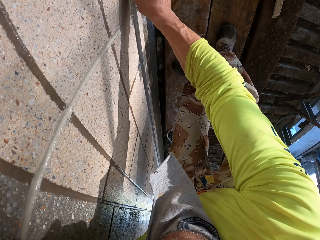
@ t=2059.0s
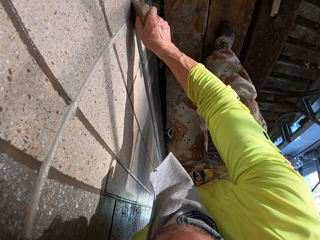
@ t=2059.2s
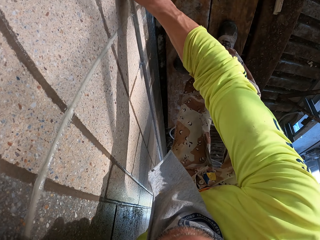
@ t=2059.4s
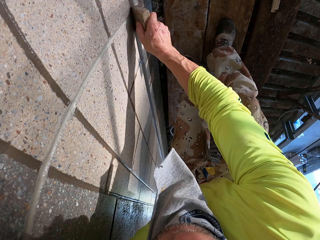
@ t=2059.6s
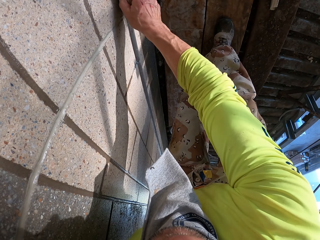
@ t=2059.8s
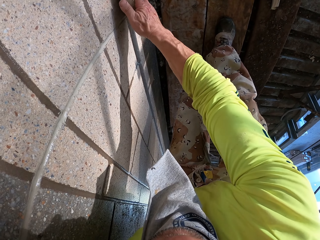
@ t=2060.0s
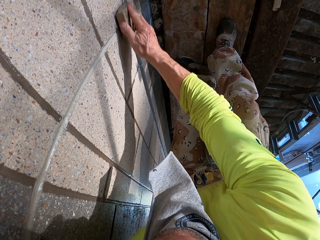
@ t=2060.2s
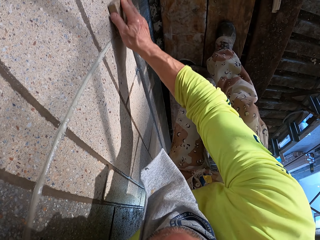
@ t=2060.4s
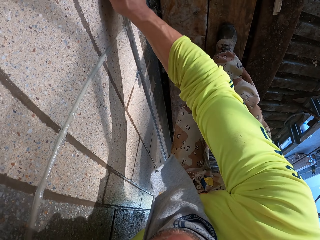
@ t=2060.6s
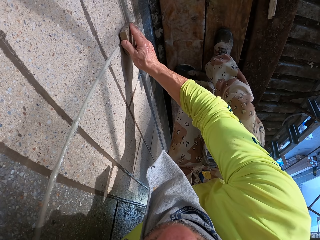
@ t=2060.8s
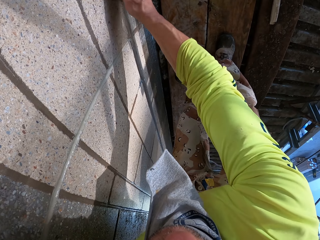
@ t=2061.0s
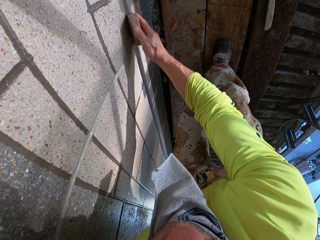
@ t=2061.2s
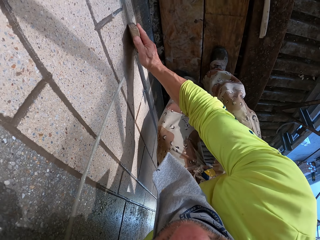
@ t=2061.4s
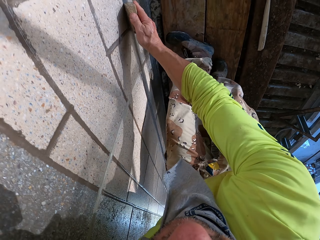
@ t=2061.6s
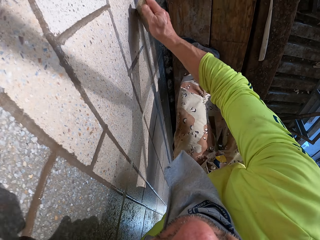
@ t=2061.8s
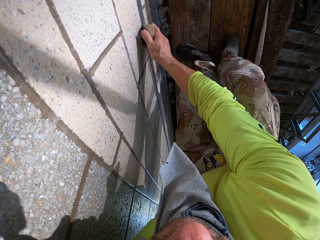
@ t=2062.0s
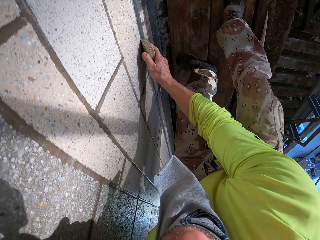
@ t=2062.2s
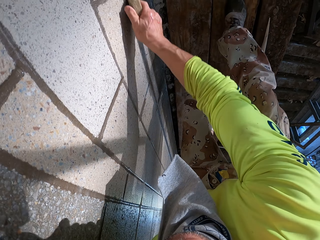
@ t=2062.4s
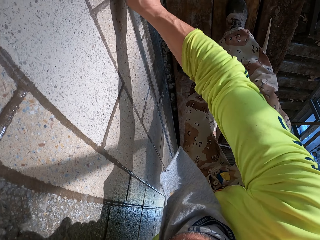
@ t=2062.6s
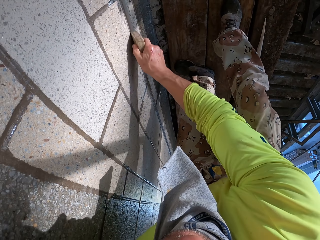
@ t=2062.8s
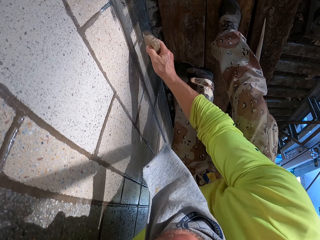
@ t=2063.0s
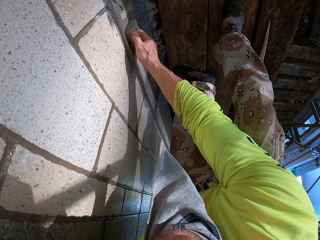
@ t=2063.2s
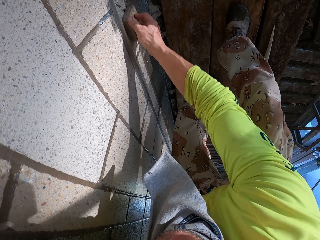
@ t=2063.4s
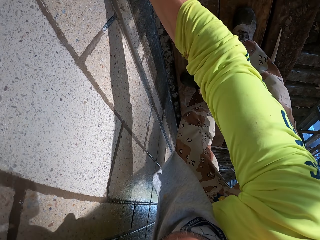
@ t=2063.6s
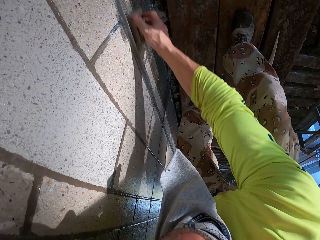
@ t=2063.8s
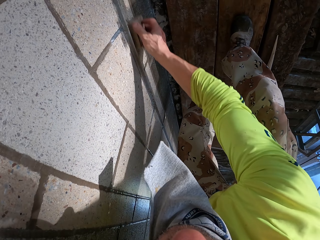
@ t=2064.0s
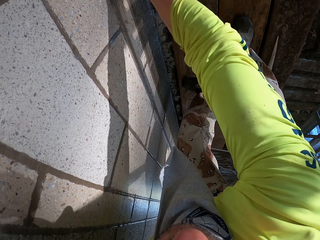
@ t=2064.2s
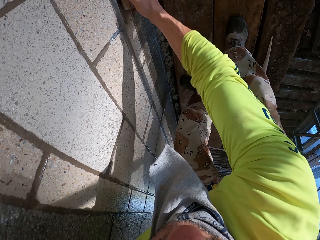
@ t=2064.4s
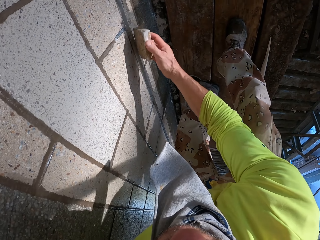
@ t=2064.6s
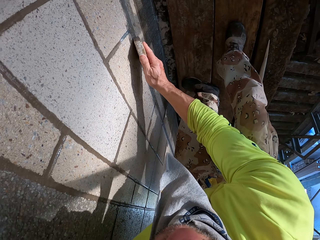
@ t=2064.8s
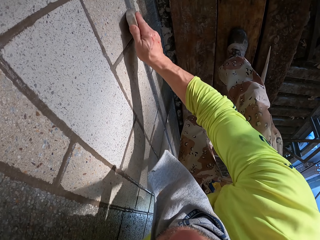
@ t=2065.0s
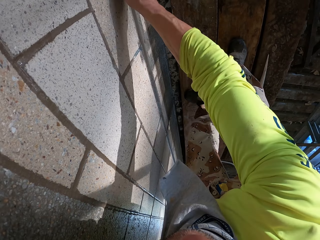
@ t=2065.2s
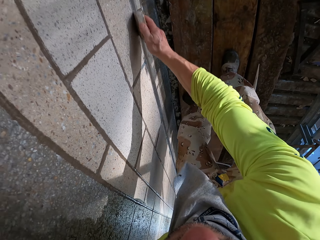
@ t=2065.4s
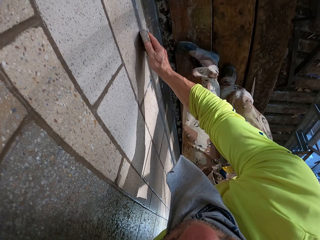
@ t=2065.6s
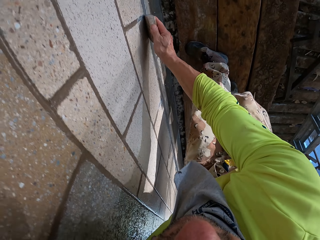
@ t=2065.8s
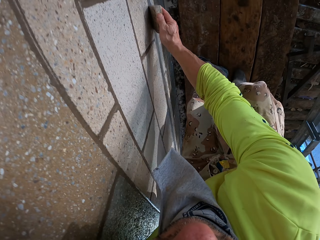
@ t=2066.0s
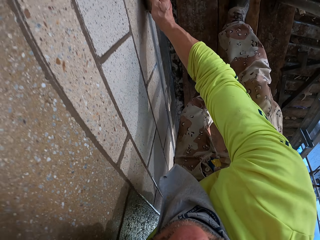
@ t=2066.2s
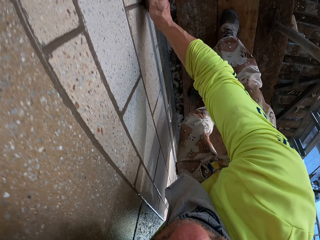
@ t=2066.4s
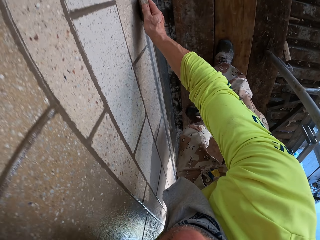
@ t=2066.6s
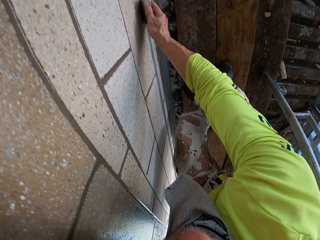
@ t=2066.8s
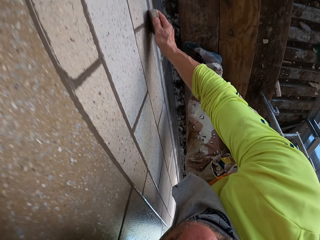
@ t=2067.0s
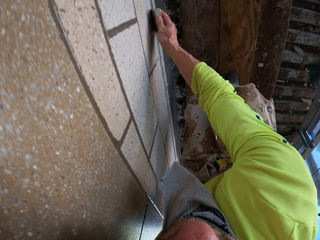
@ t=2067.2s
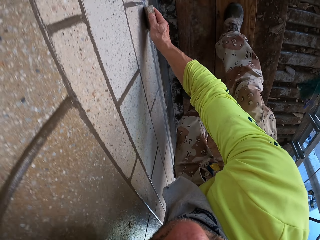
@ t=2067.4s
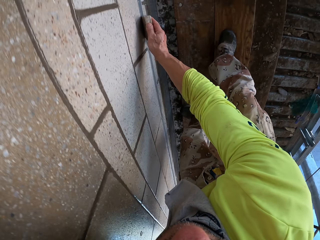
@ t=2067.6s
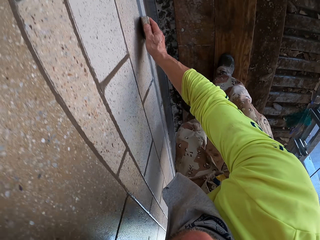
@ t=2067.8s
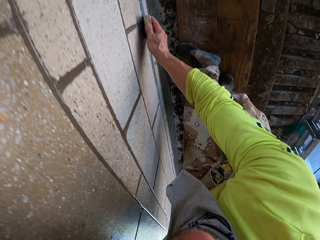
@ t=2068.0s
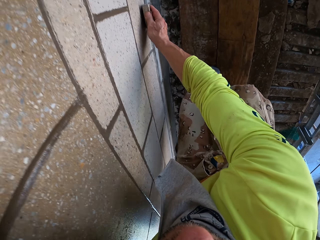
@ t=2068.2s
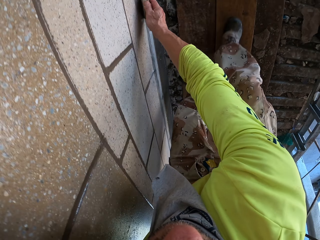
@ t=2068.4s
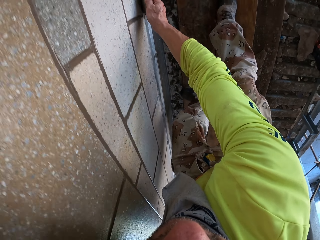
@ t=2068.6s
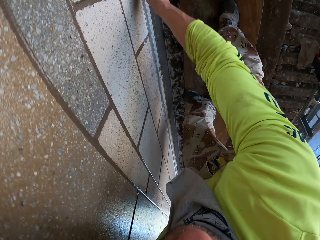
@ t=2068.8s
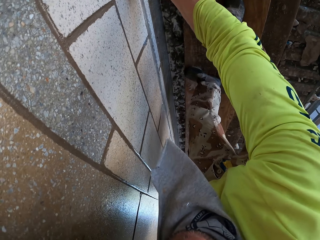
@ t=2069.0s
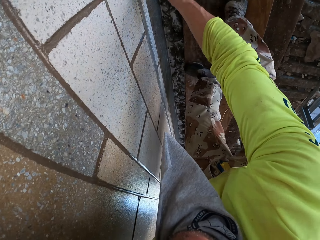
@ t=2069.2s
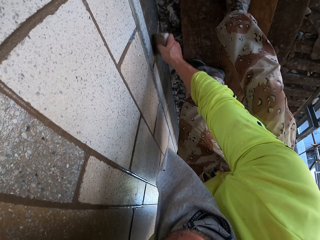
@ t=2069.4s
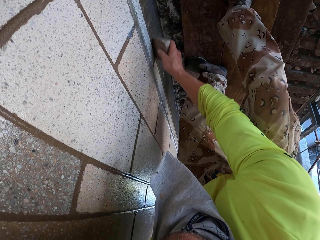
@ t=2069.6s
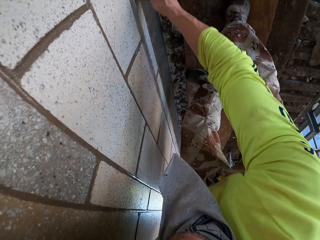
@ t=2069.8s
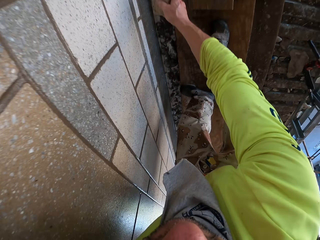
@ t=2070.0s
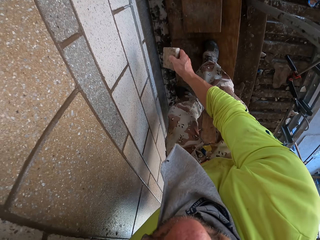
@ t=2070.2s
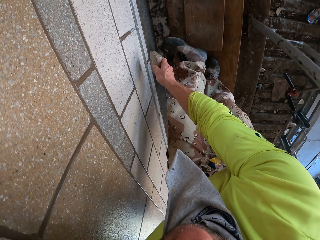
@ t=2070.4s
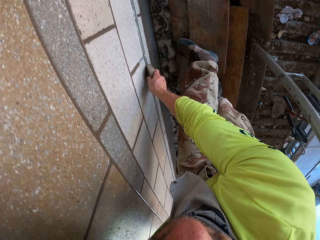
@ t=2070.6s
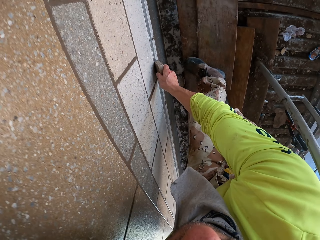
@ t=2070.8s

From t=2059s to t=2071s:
The camera wearer scrubs a wall with a scrubber. They walk around. They scrub the wall with the scrubber.

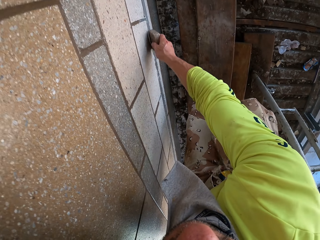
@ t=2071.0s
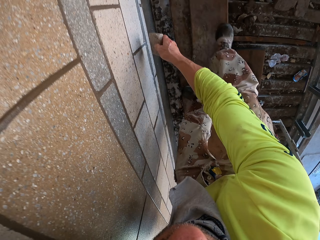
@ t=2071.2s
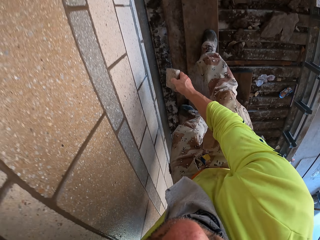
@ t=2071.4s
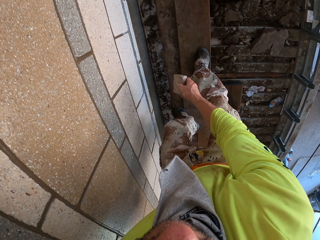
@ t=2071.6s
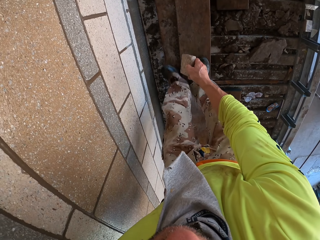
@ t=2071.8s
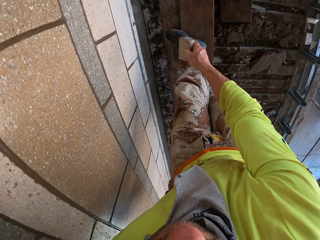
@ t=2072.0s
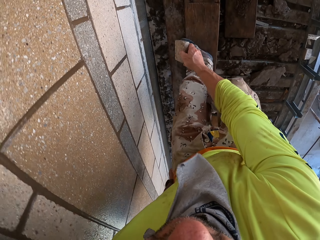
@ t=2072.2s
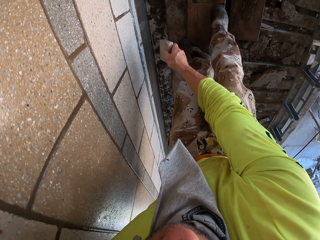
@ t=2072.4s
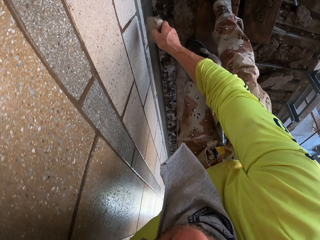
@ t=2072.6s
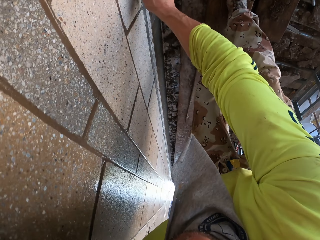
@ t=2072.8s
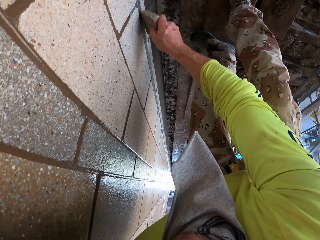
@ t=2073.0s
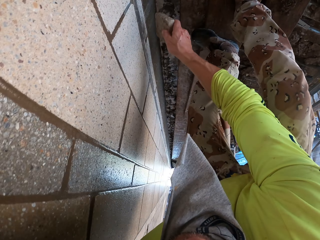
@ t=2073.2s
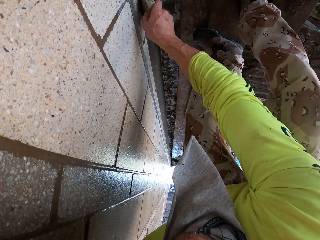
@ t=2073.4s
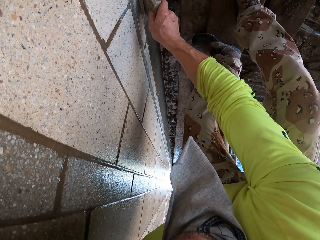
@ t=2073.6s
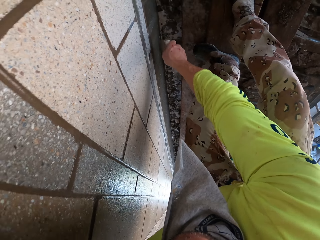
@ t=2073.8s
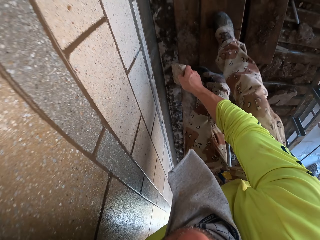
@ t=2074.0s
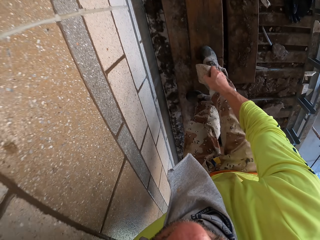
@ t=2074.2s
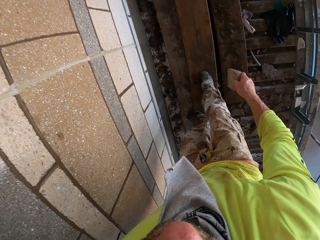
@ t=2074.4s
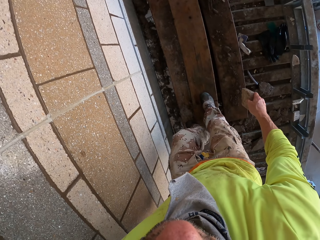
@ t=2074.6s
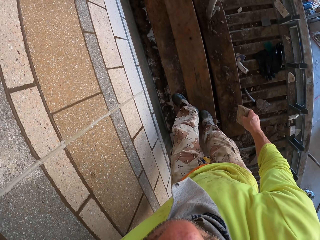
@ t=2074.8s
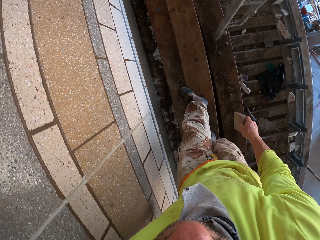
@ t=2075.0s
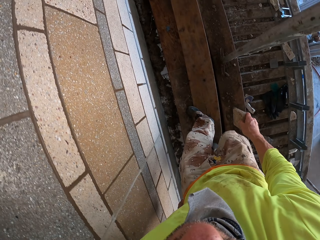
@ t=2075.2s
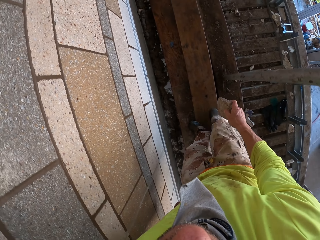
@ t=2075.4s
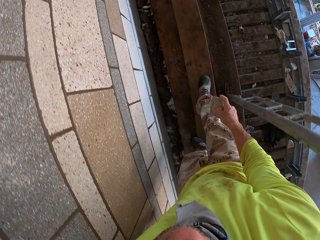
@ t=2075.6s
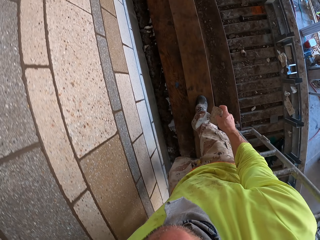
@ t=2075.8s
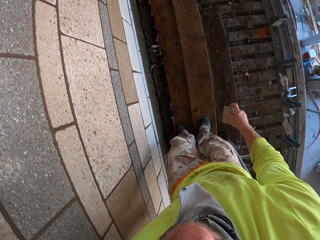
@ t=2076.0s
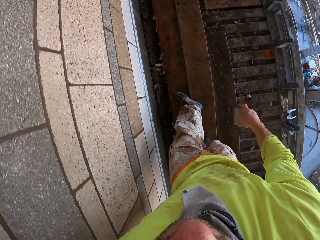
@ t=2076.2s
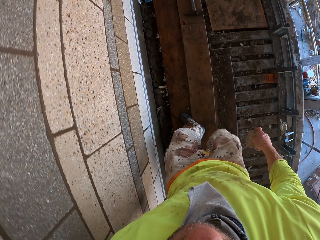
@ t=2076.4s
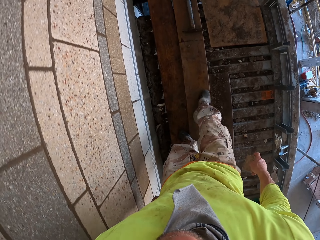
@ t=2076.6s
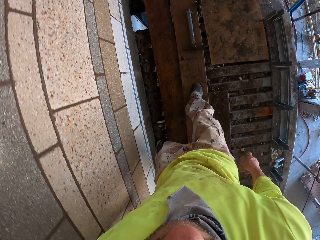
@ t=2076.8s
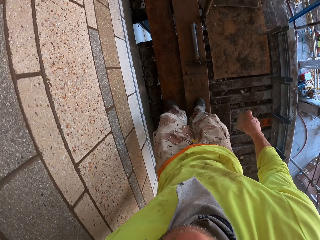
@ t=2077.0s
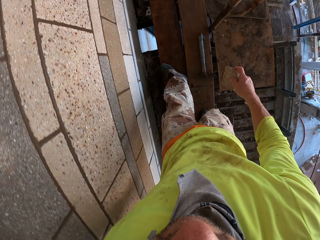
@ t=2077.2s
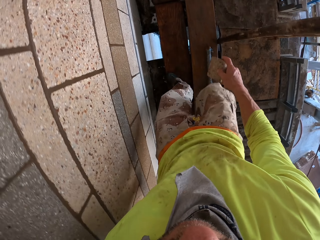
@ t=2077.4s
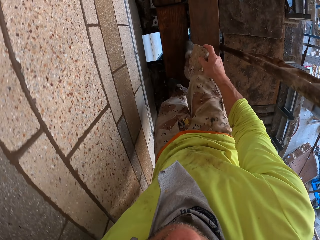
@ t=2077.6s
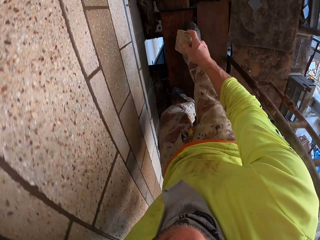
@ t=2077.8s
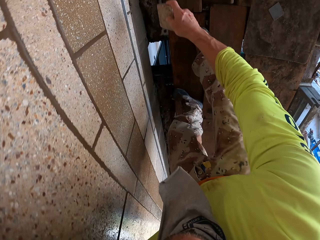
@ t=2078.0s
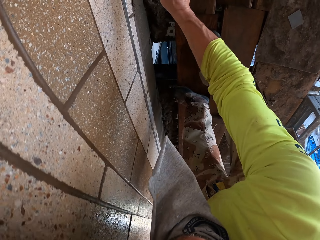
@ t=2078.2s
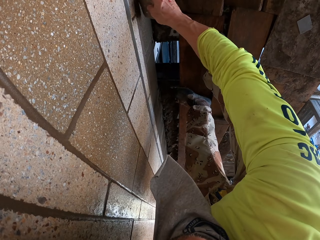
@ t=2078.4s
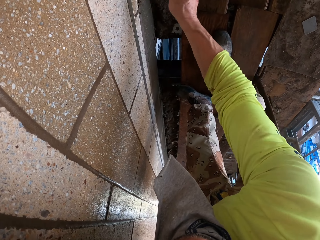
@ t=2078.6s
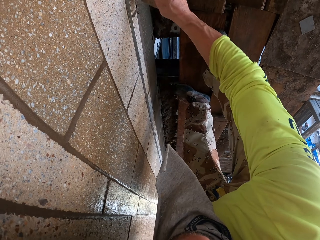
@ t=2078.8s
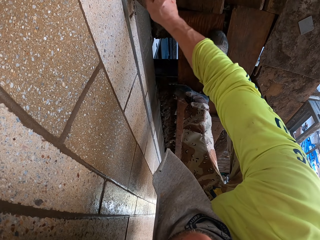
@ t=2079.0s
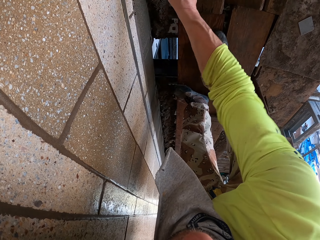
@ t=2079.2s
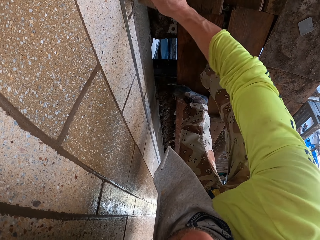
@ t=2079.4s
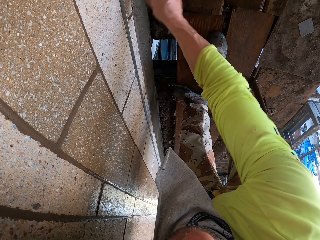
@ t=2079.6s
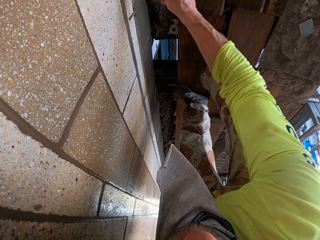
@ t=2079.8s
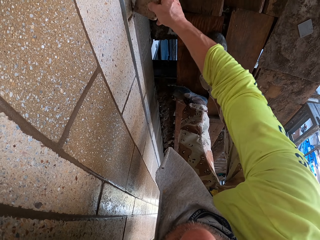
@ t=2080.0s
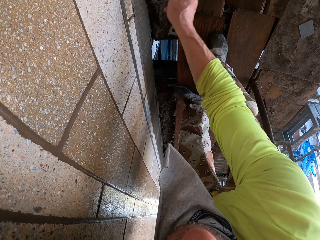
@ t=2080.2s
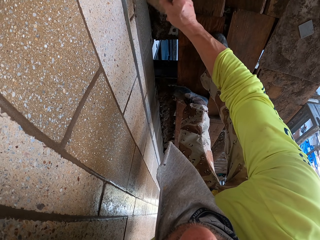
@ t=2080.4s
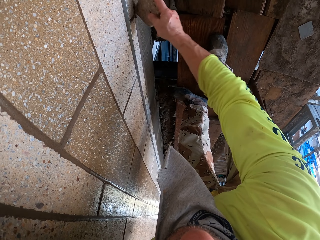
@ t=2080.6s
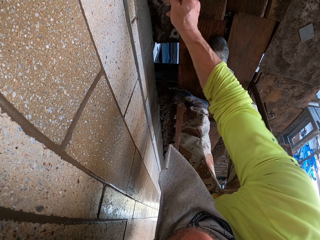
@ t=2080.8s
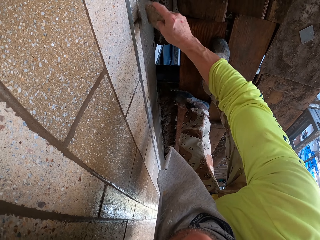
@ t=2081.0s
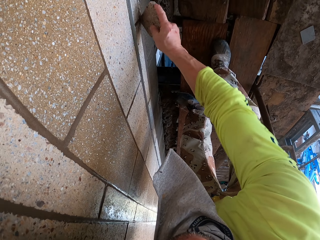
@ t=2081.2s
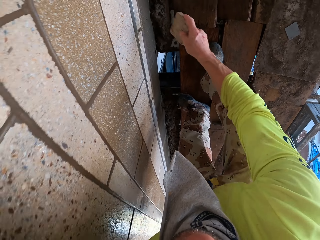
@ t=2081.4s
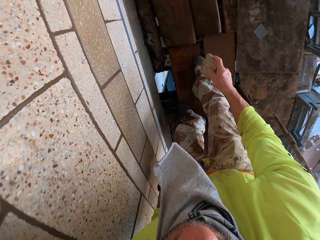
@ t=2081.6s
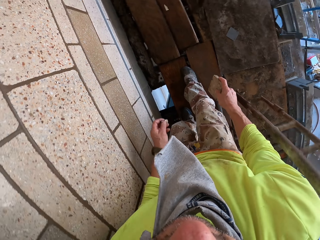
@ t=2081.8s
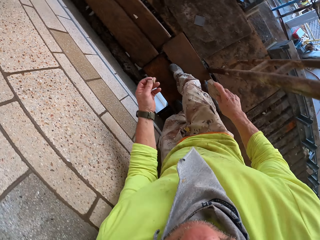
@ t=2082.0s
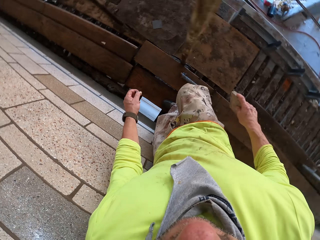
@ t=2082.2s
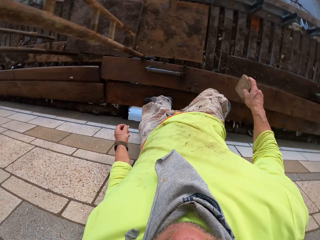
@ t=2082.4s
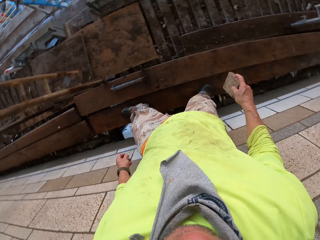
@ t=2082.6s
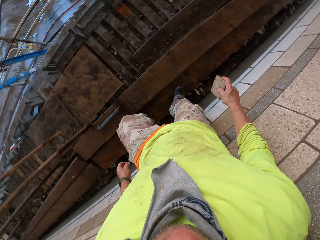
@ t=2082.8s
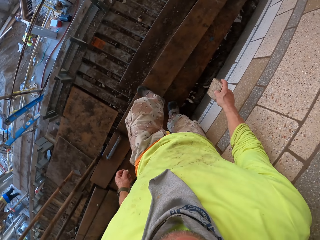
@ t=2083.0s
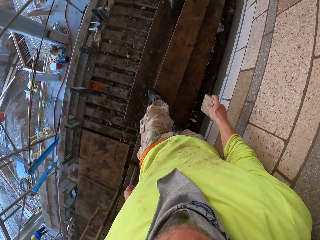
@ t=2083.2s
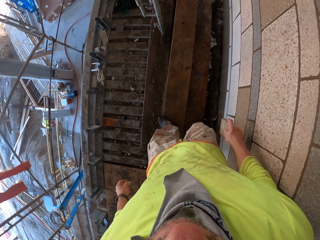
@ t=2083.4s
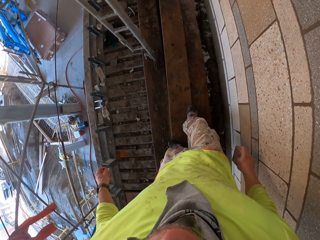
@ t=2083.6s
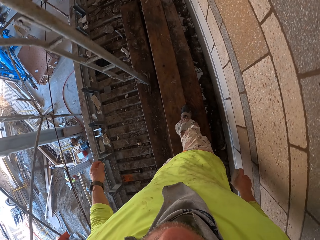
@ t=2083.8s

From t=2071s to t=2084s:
The camera wearer walks around. They scrub a wall with a scrubber. They walk around. They bend down. They scrub the wall with the scrubber. They turn to the side and walk.
